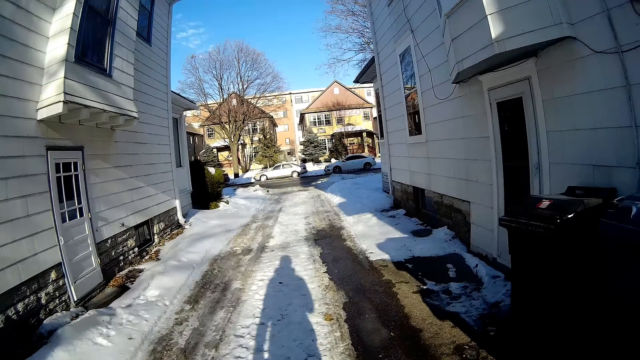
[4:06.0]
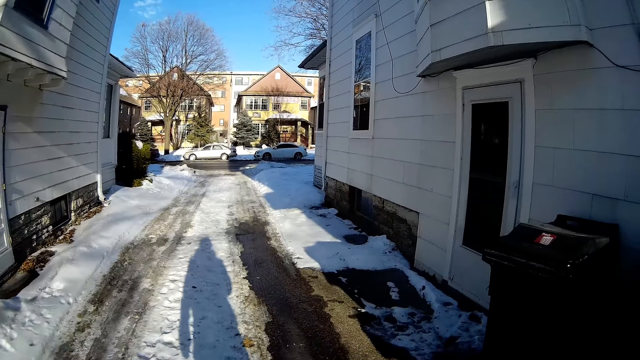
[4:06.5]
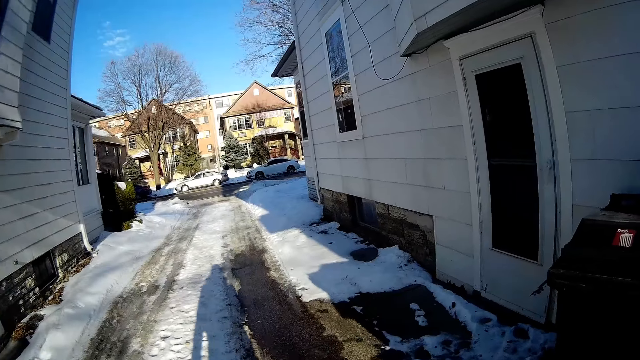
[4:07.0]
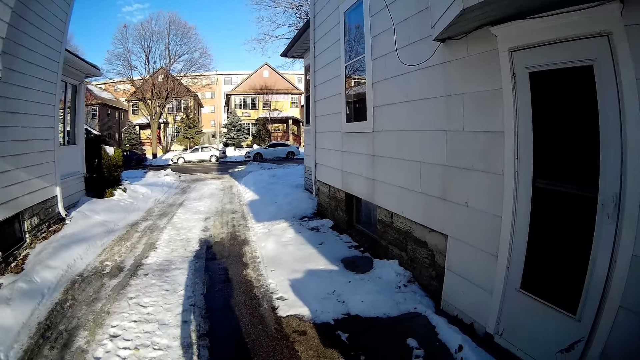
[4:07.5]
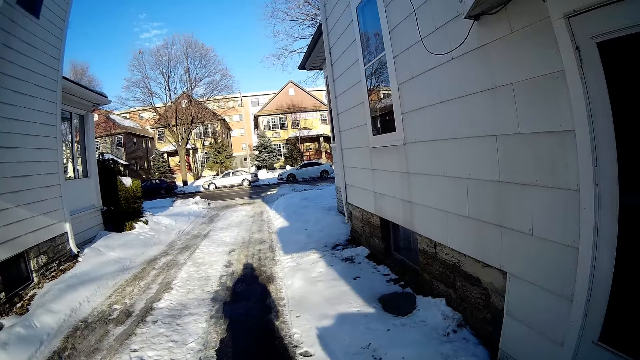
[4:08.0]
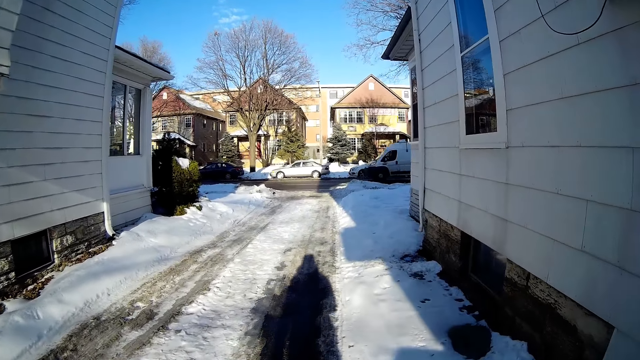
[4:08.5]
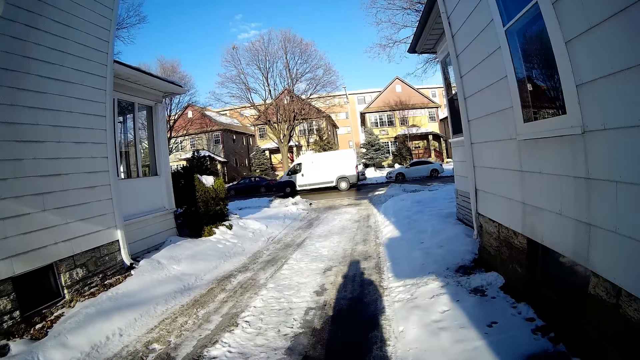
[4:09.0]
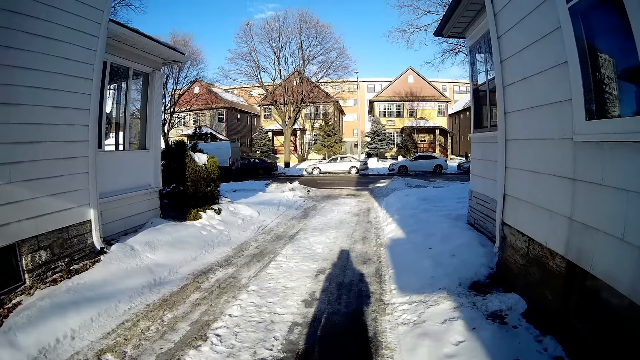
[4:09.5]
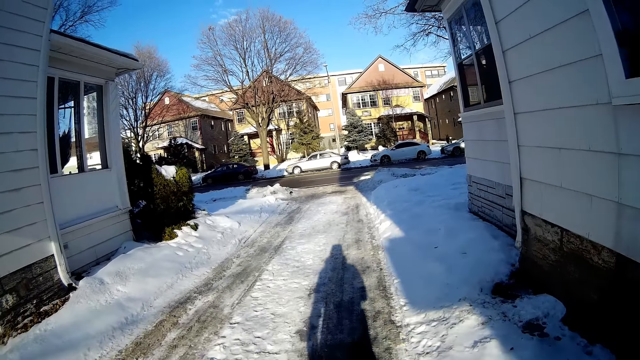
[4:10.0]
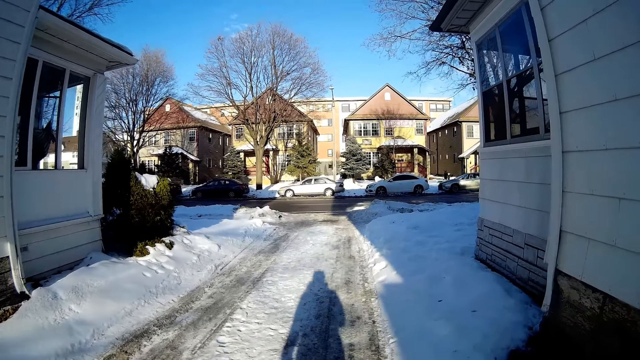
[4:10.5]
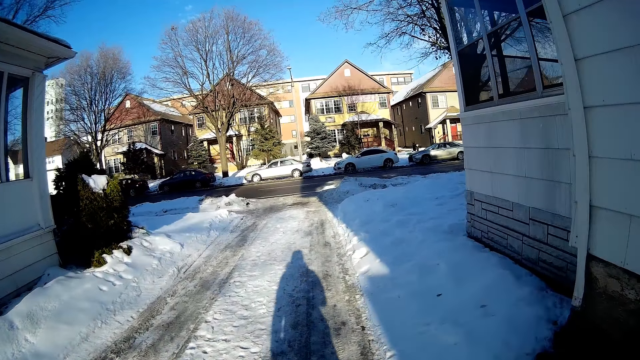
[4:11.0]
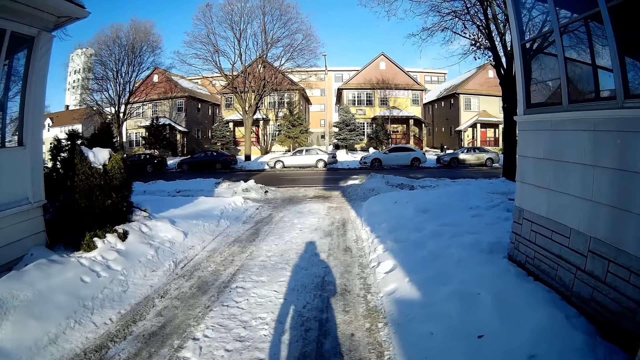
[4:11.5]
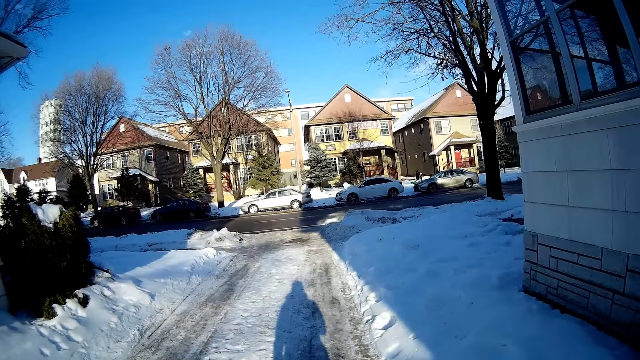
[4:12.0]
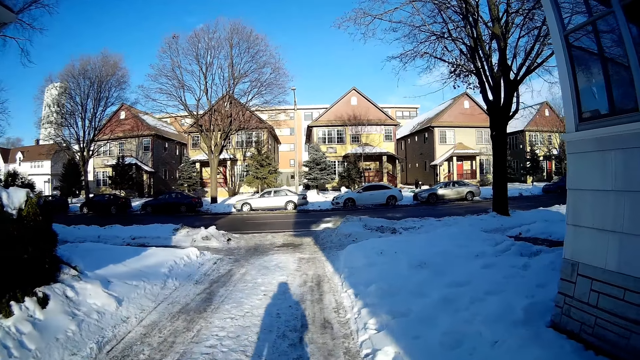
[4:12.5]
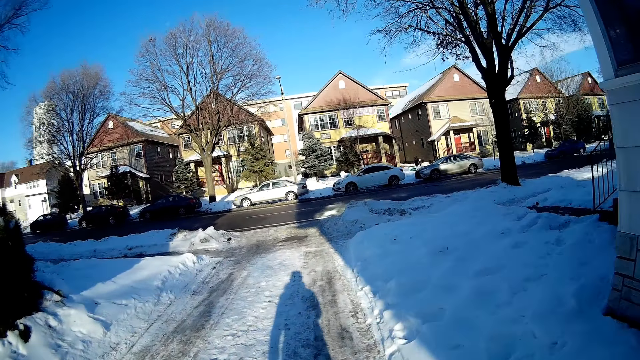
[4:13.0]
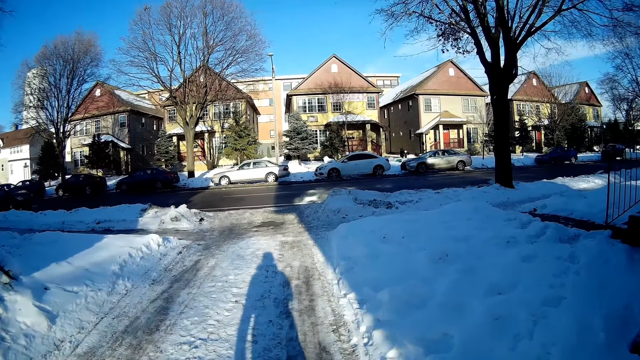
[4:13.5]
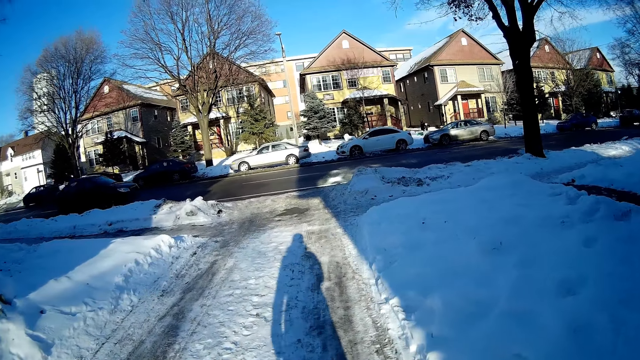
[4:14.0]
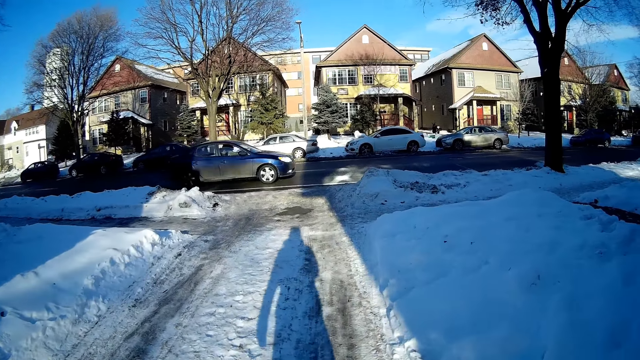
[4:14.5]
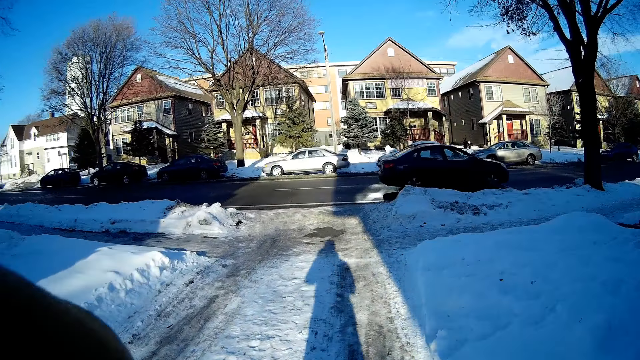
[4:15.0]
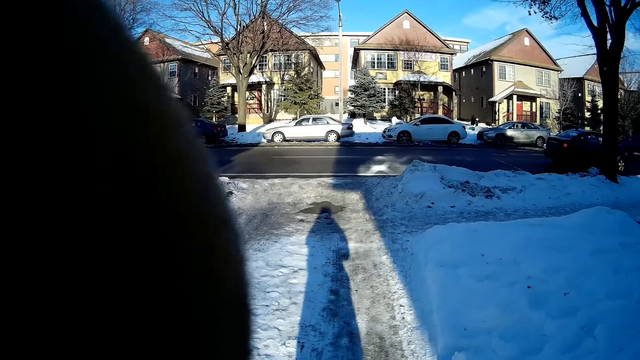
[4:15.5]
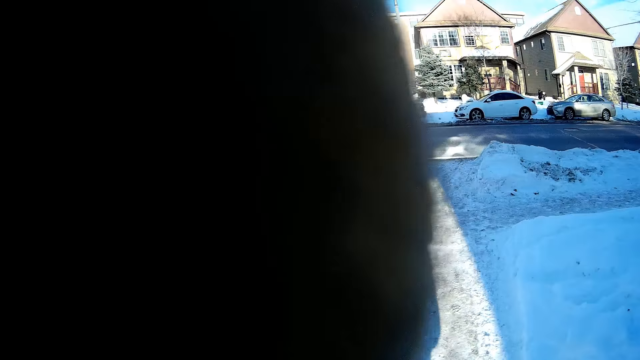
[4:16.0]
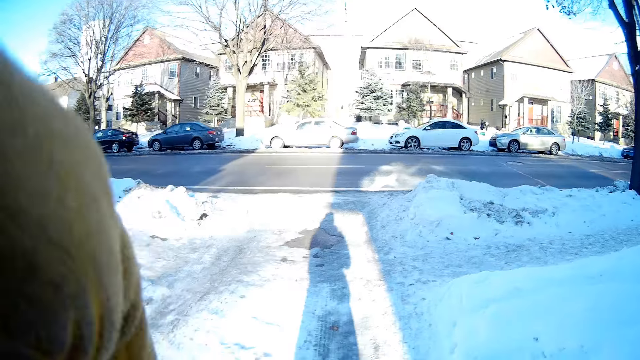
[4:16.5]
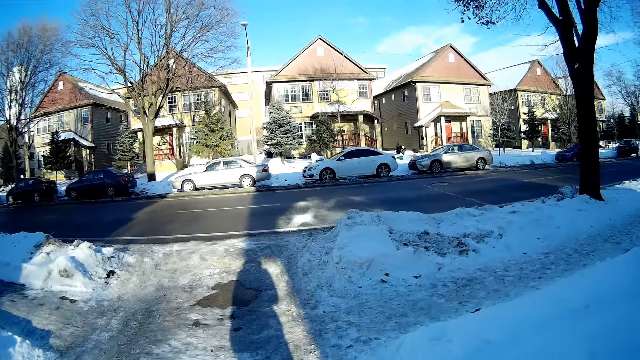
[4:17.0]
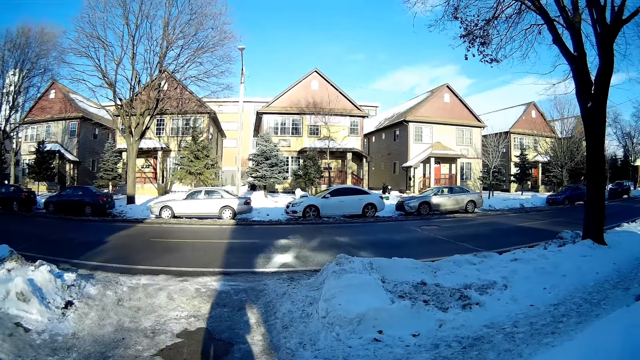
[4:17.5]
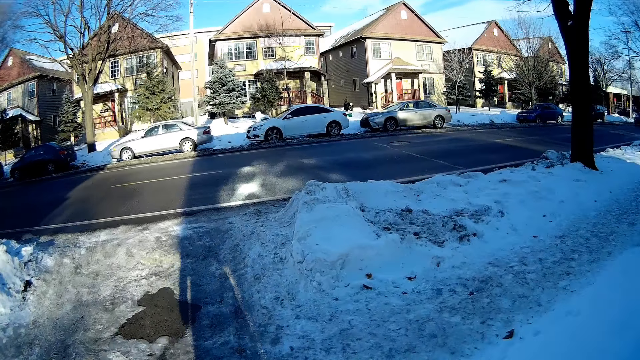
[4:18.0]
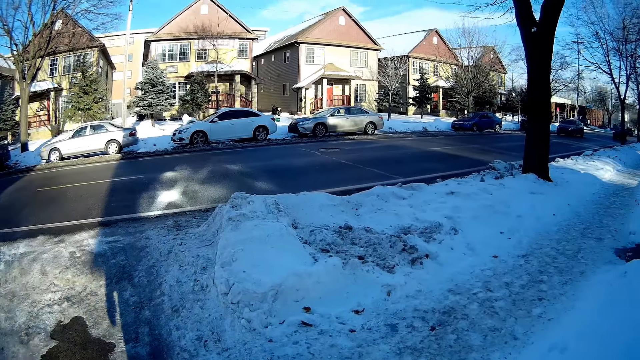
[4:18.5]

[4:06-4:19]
A white bus drives past the camera wearer. A blue car drives past the camera wearer. The camera wearer adjusts the camera on her head with her left hand.

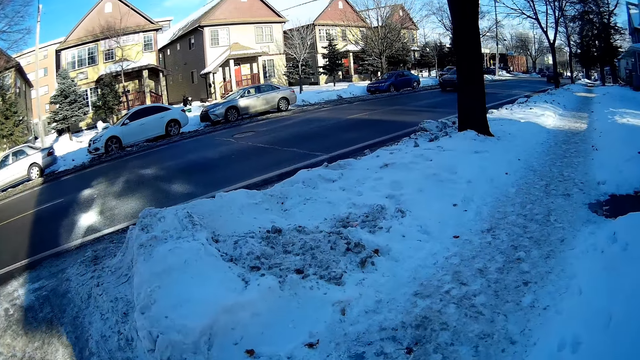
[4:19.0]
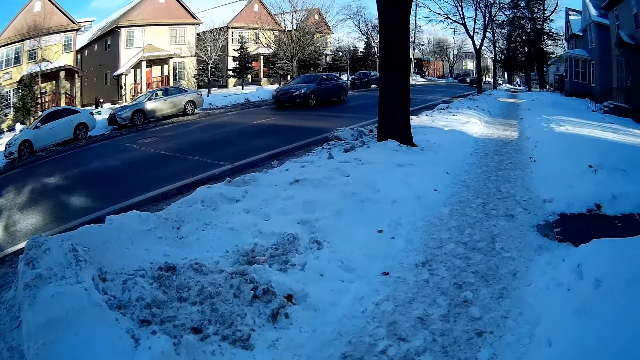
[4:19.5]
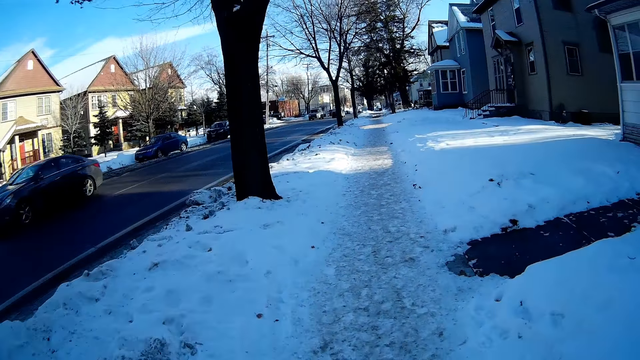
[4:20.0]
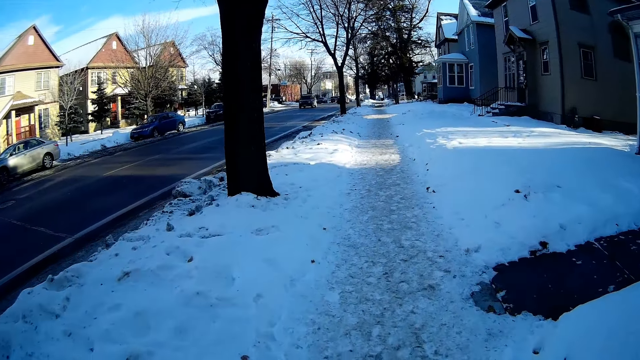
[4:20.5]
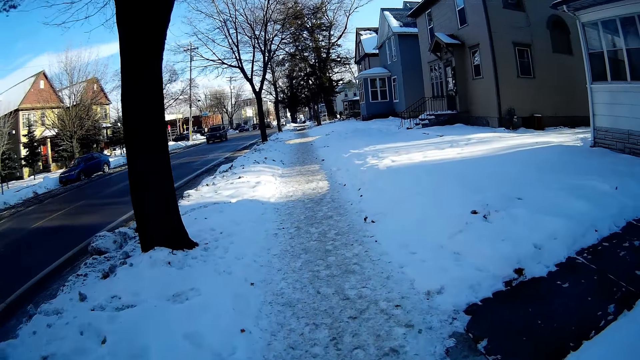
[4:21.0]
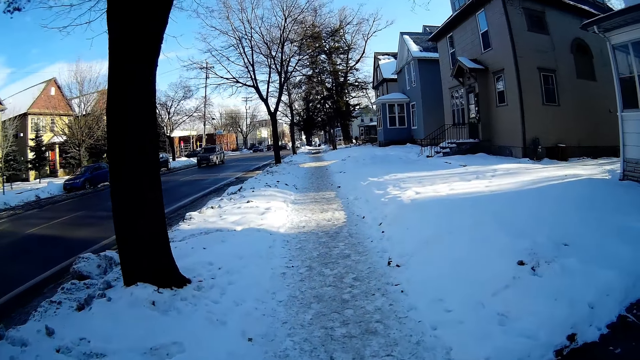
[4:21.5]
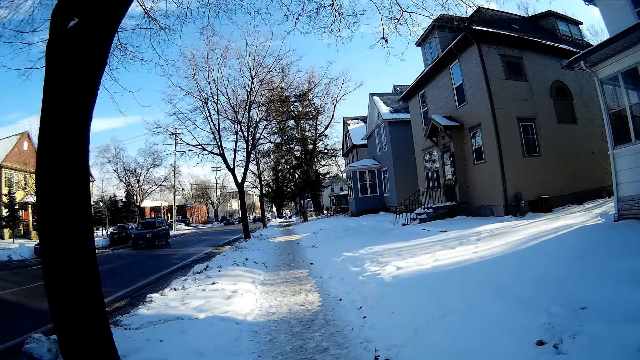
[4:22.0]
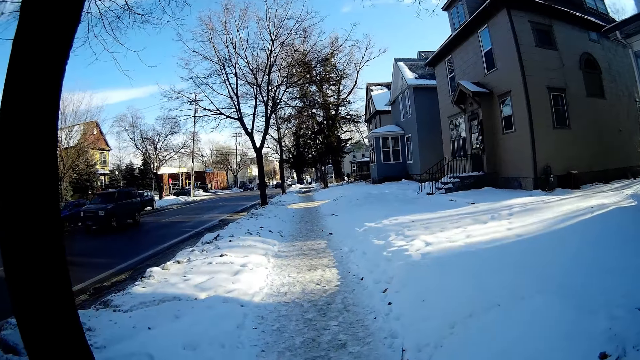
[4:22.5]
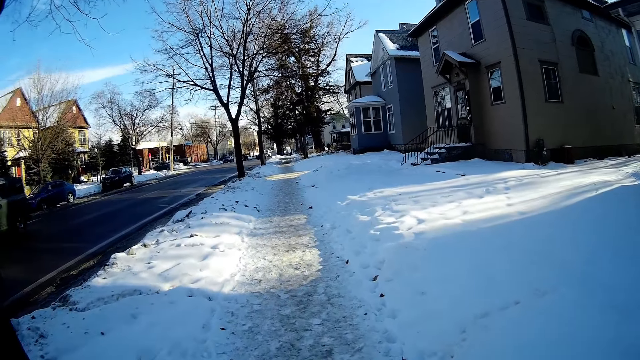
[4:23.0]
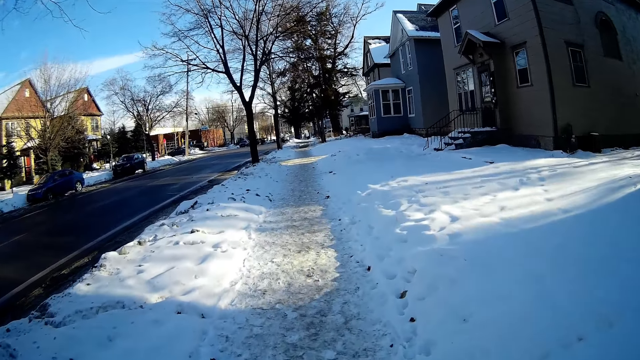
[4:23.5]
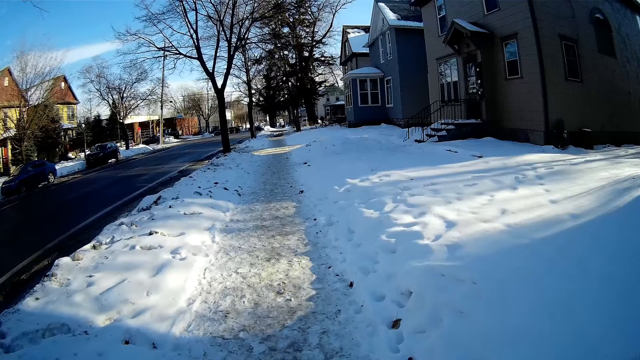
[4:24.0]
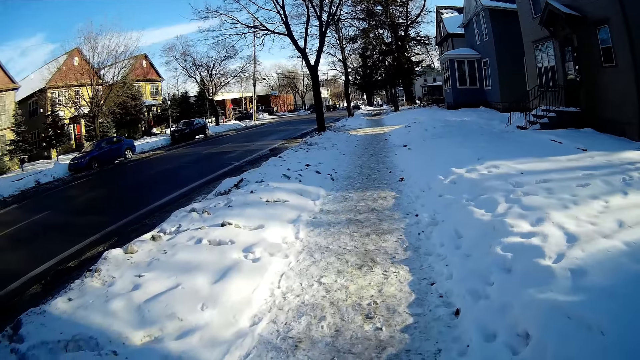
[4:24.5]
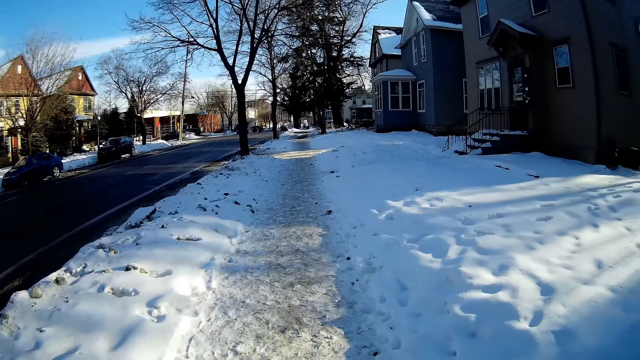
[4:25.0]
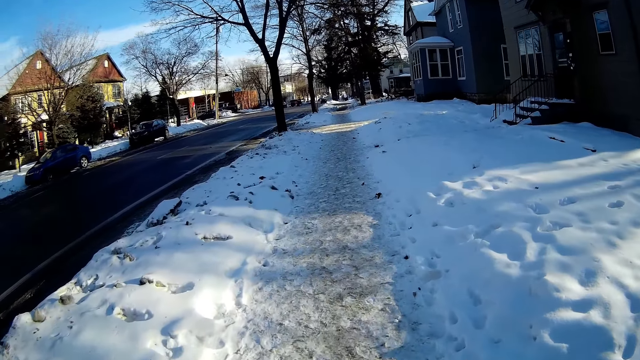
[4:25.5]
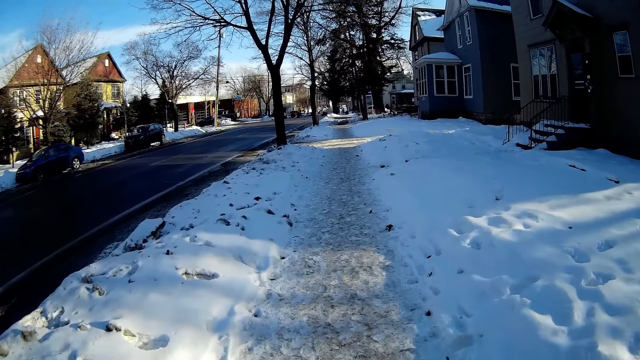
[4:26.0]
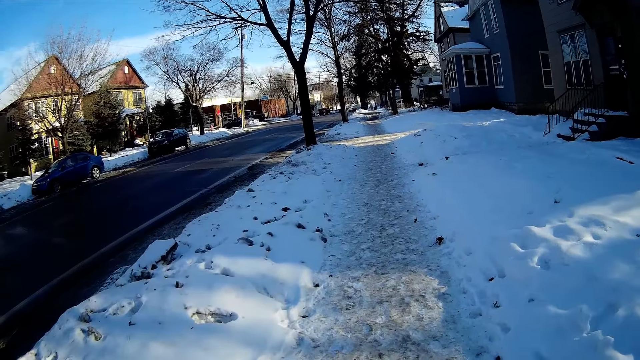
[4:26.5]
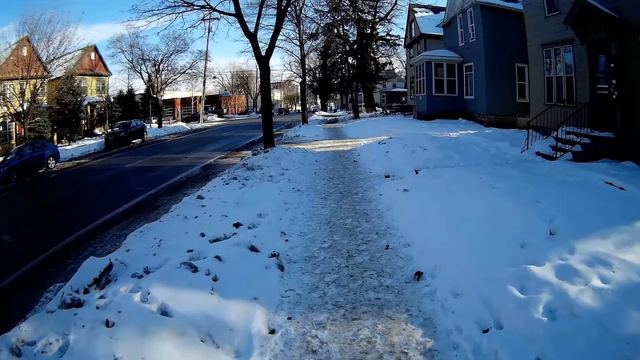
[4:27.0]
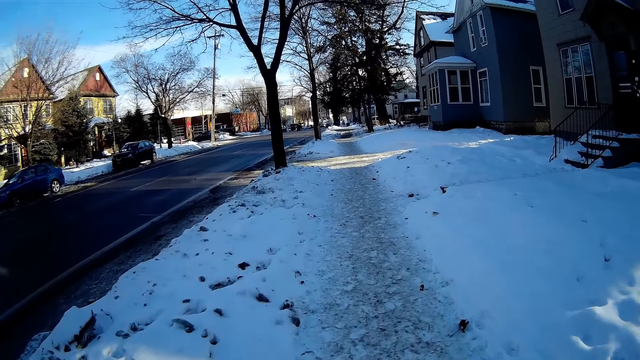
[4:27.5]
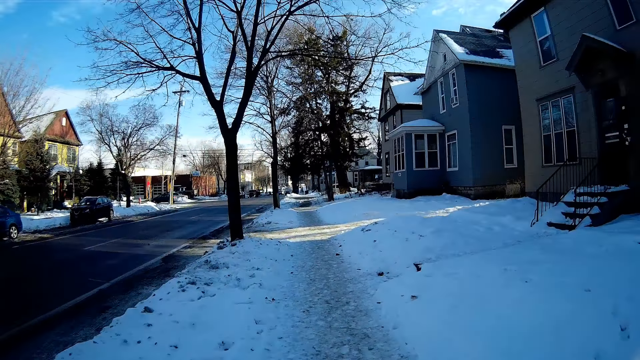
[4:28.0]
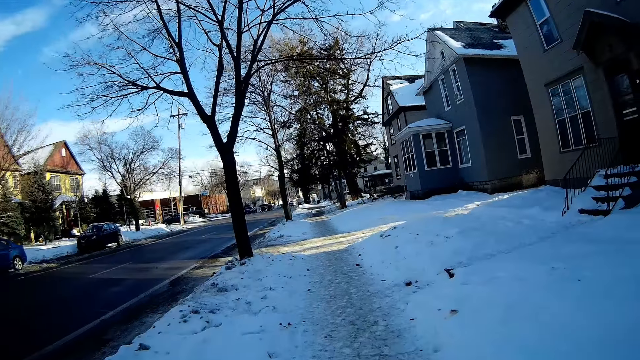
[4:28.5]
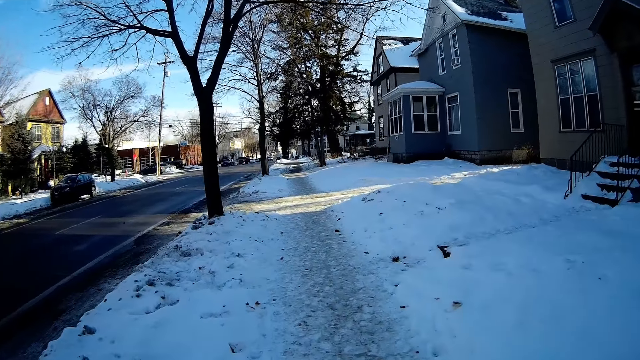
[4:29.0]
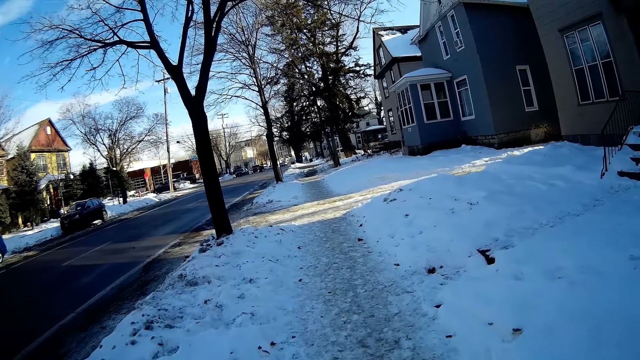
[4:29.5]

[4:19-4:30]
The camera wearer walks on the sidewalk. A black car drives past them. A black jeep drives past them.
